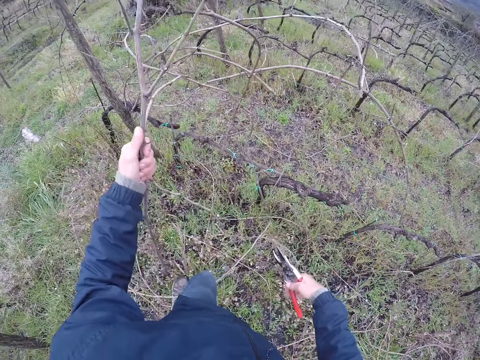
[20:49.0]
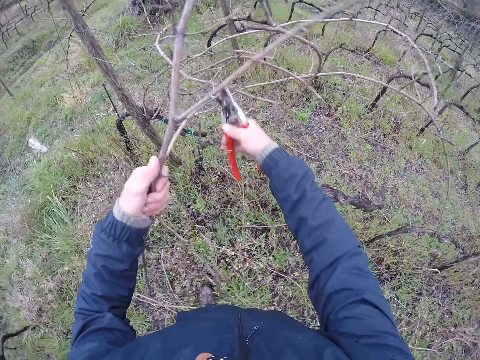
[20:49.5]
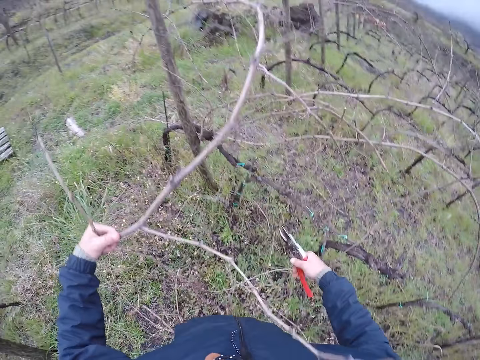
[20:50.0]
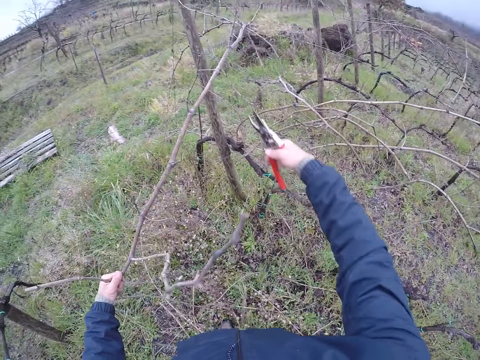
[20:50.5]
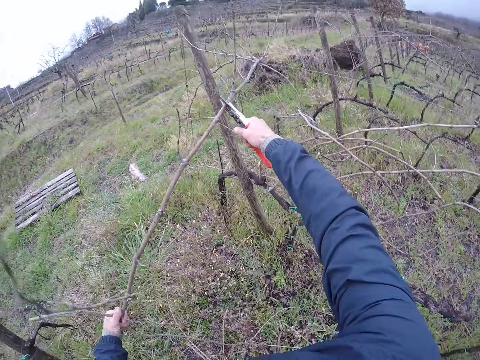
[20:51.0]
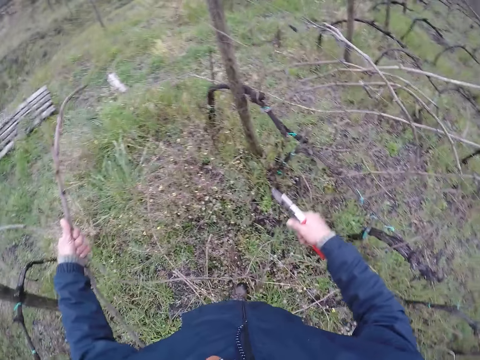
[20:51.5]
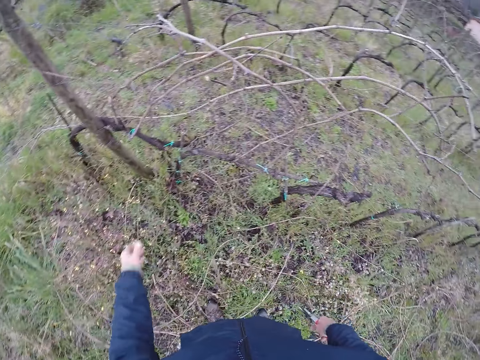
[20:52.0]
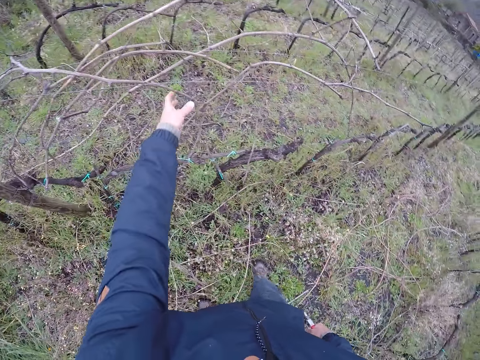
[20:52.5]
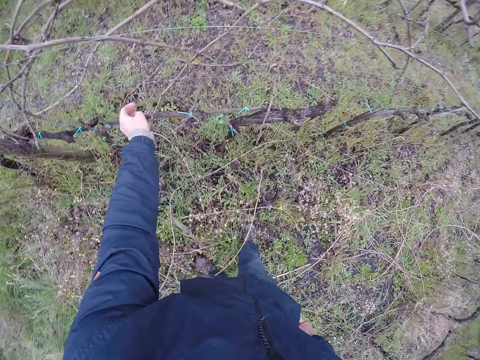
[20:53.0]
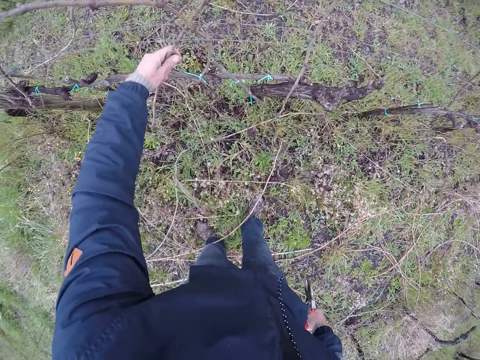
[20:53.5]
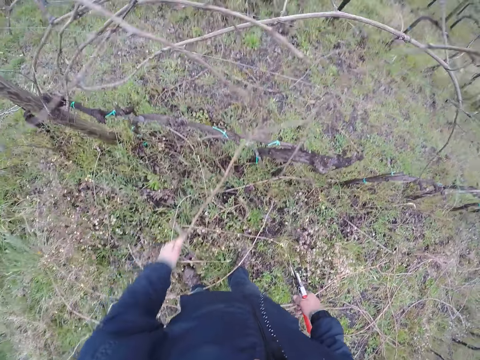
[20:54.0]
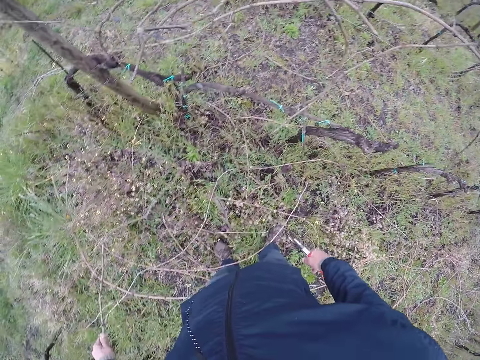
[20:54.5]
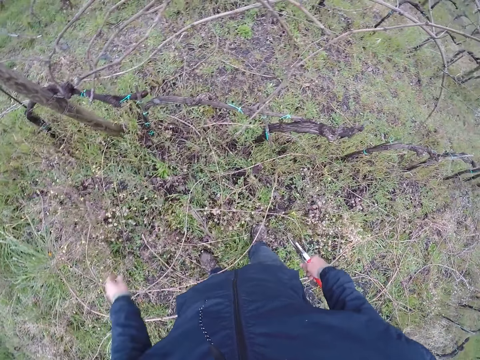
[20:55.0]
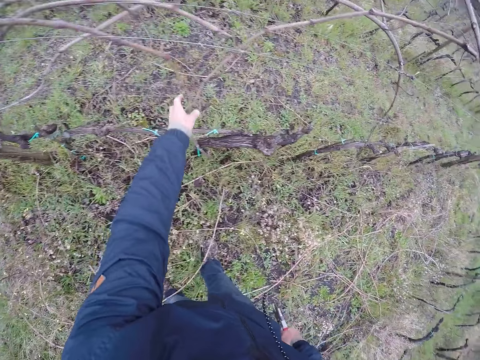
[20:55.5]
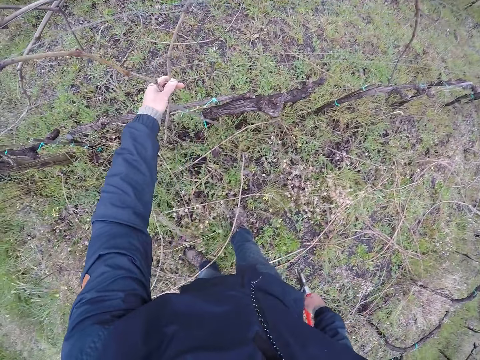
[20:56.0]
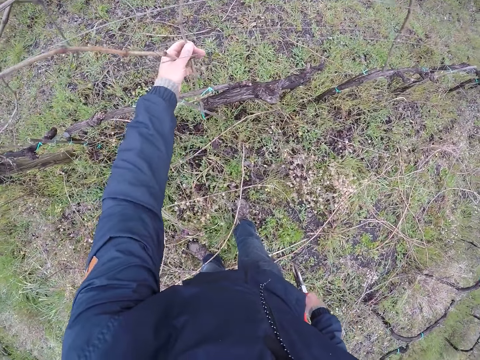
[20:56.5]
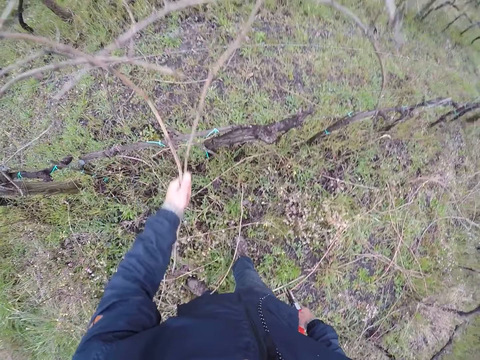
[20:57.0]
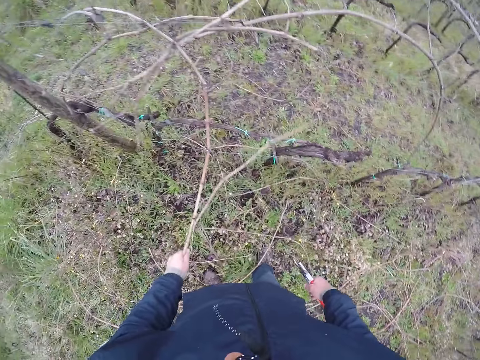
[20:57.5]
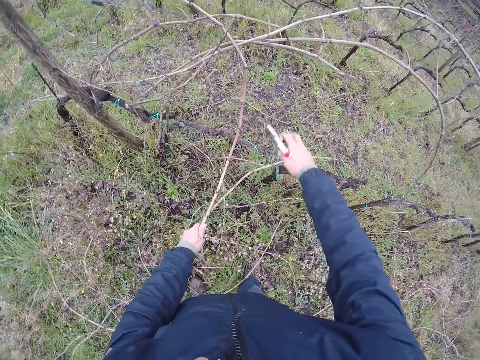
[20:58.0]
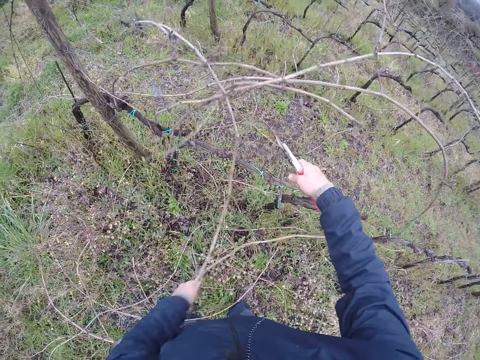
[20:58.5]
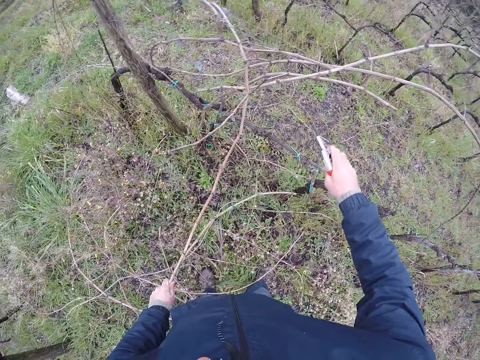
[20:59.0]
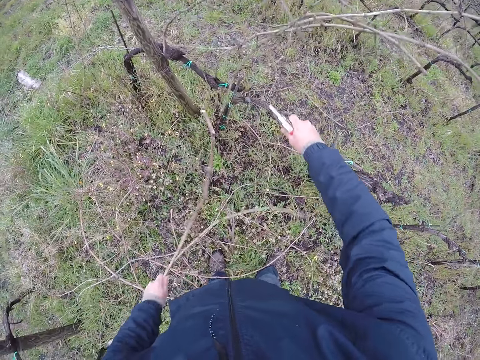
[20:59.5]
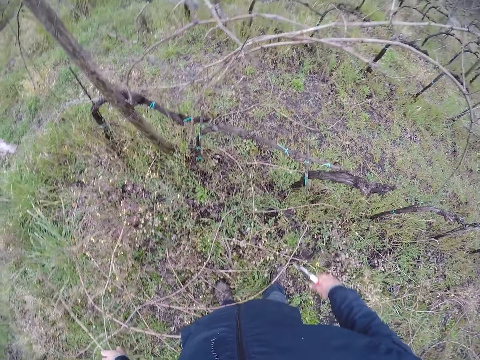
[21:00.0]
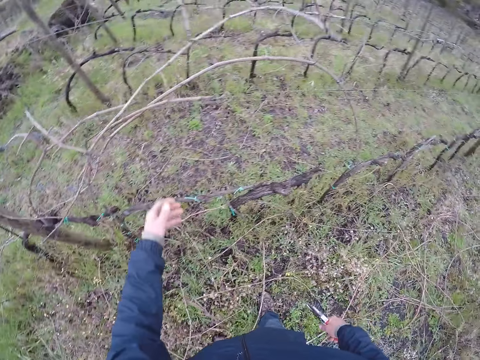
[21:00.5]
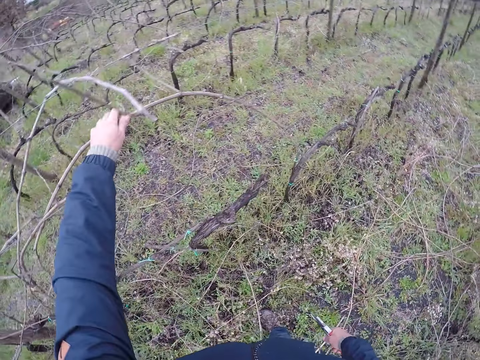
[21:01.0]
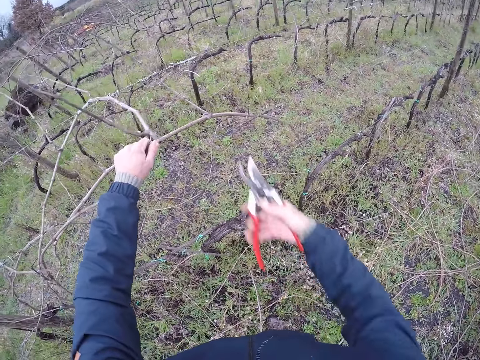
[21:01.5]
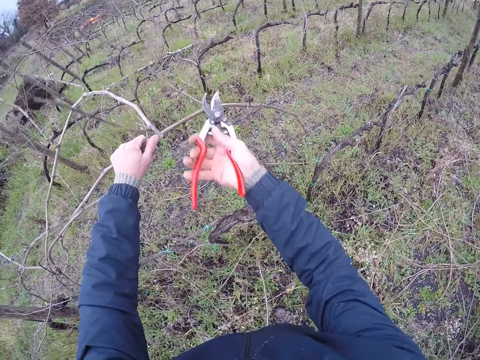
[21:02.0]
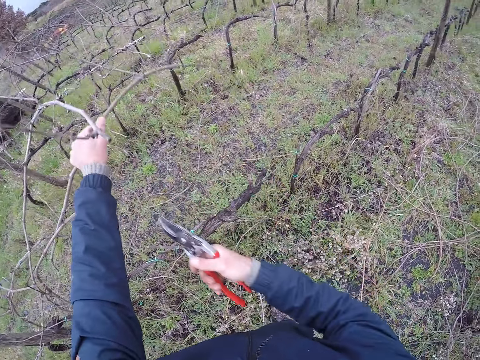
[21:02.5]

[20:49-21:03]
The camera wearer cuts a tree using a pruning shear. He pulls the twig using his left hand. He cuts the branch in his left hand with the pruning shear in his right hand. He drops the branches with his left hand to the ground. He pulls a branch with his left hand. He drops the branch on the ground with his left hand. He pulls some branches with his left hand. He cuts the branches with the pruning shear. He drops the branches on the ground with his left hand. He pulls a branch with his left hand. He cuts a stem with his right hand.

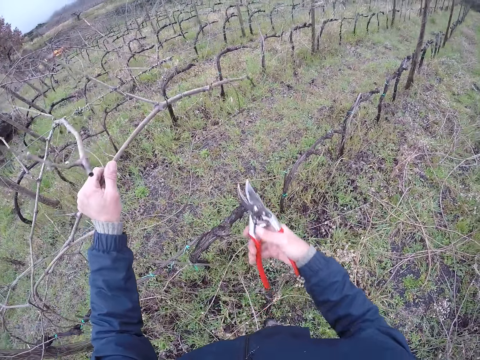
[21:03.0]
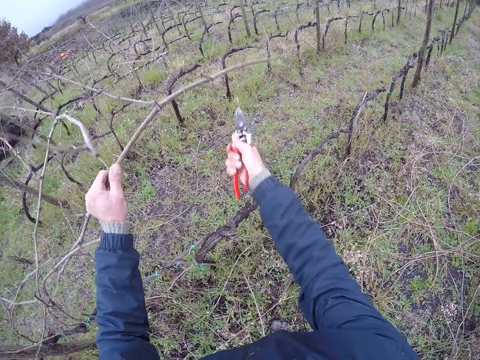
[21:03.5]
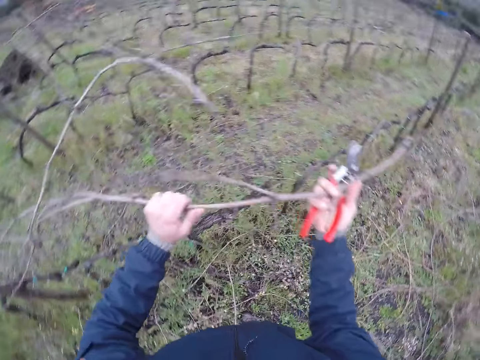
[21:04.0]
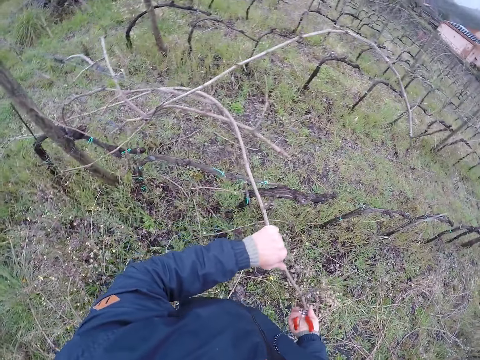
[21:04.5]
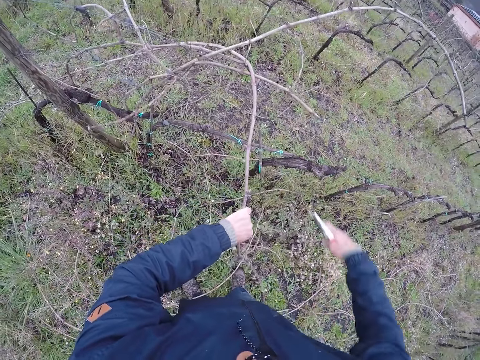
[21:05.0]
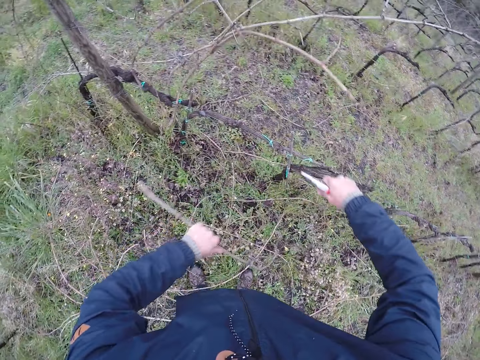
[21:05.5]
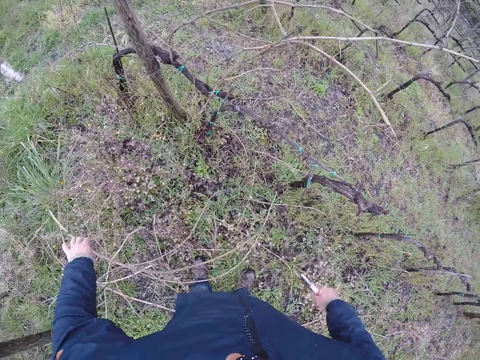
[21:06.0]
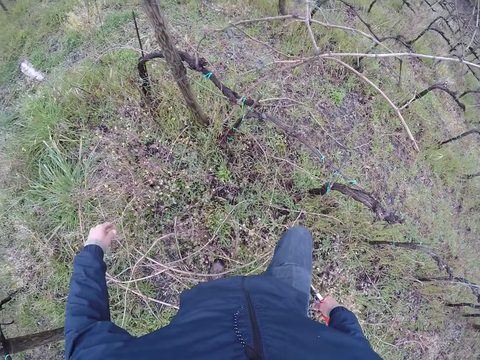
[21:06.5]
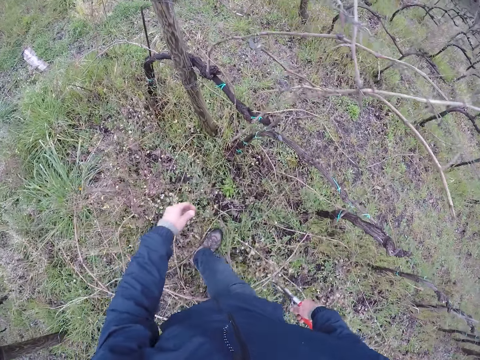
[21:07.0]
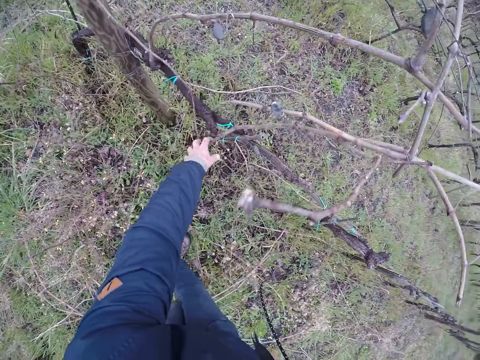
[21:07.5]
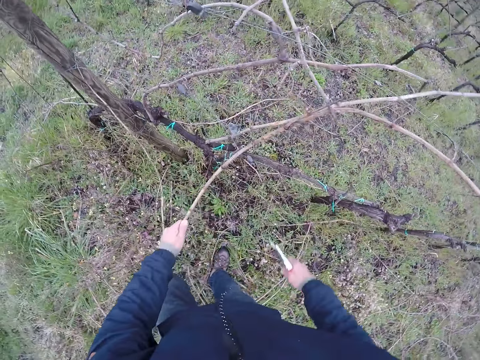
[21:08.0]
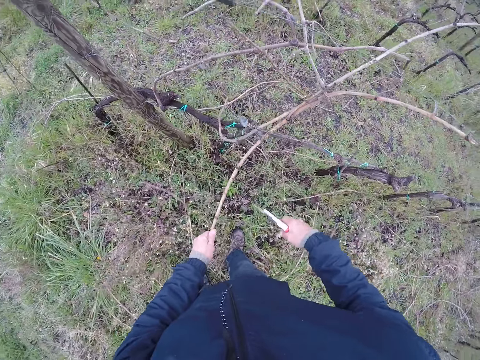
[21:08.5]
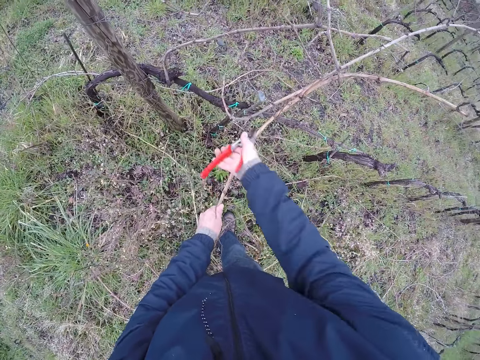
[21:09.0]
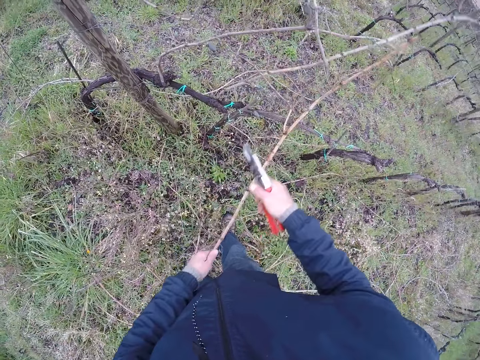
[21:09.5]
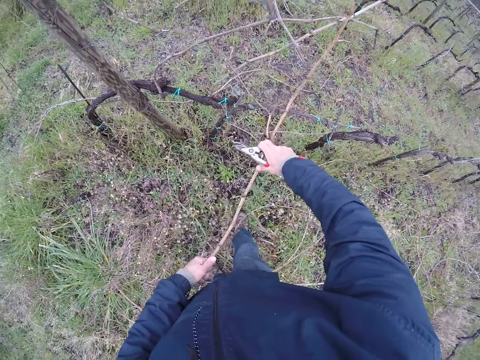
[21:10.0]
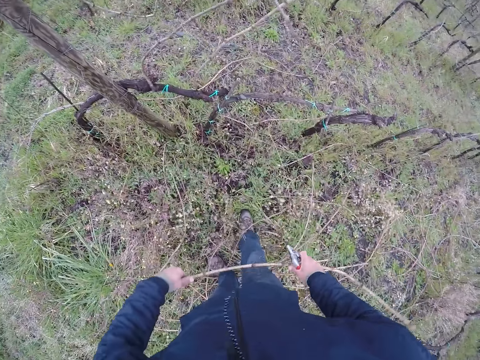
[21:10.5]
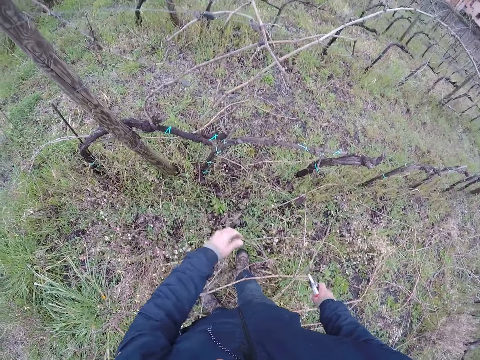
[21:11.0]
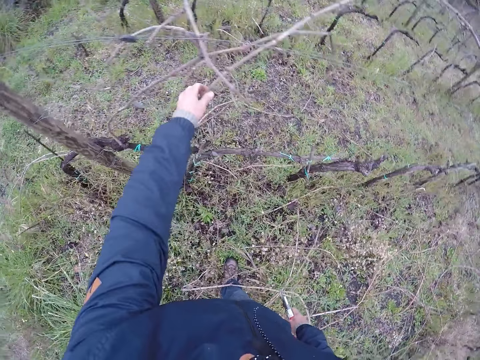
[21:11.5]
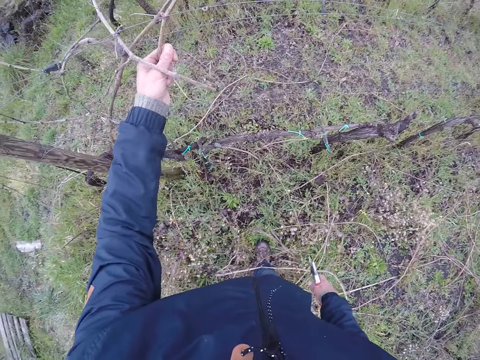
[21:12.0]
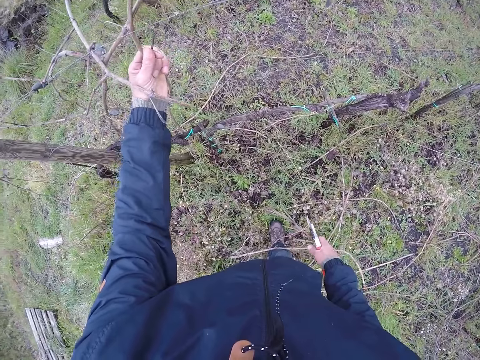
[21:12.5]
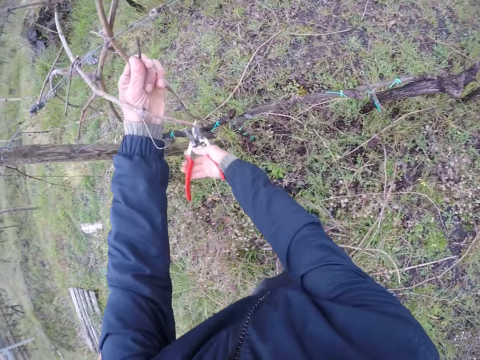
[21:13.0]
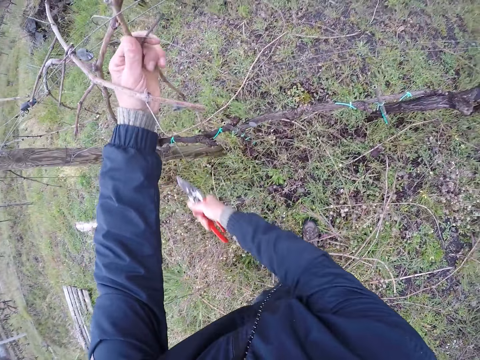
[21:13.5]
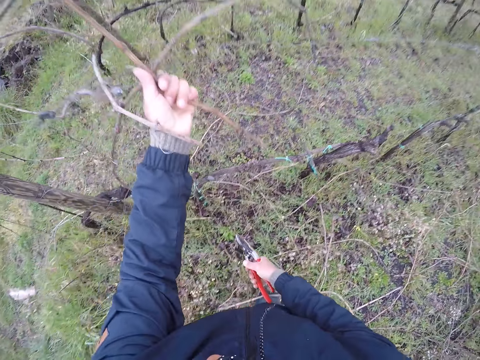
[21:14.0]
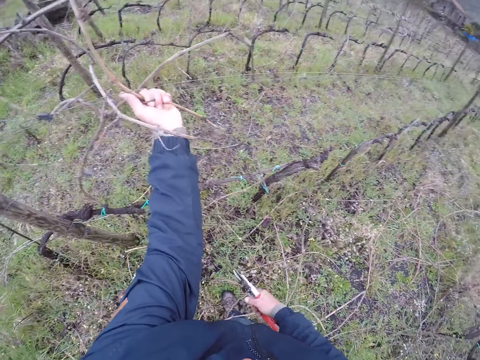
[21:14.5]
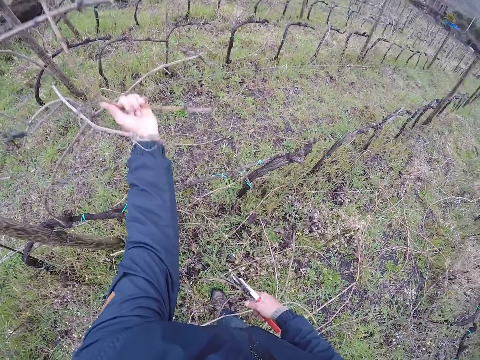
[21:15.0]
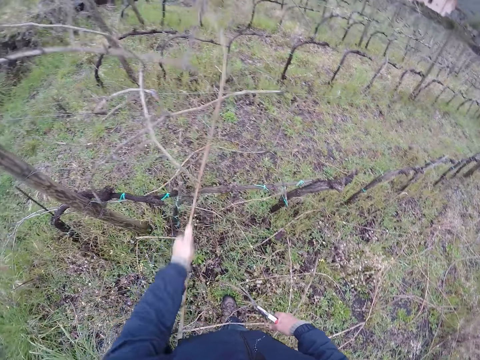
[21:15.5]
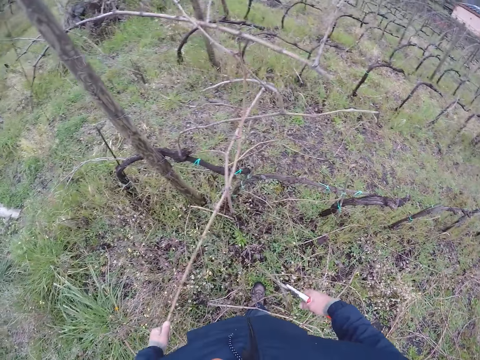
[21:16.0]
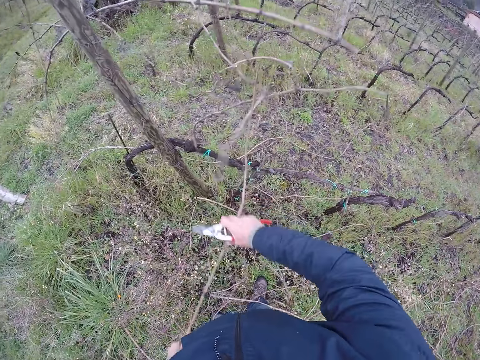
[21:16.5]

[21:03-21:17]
The camera wearer cuts a stem with his right hand. He pulls a stem with both hands. He cuts a stem in his left hand with his right hand using a pruning shear. He drops the stem in his left hand with his right hand to the ground. He makes a step. He pulls the branch in his left hand with his right hand. He holds a twig using his left hand. He cuts a stem with the pruning shear in his right hand. He pulls the shear or twig with both hands. He drops the shear on the ground with both hands. He holds a branch with his left hand. He pulls a twig using his left hand. He cuts a stem with the pruning shear in his right hand. He pulls the branch with his left hand. He pulls both branches with his left hand.
